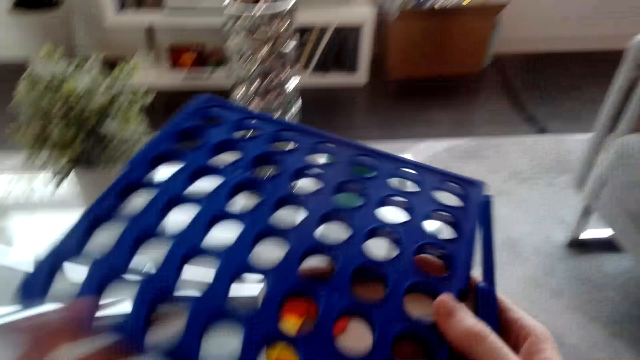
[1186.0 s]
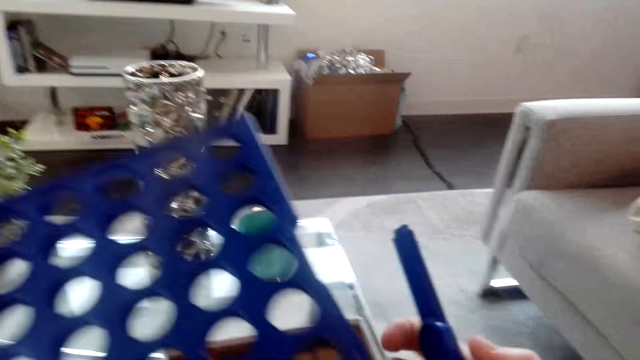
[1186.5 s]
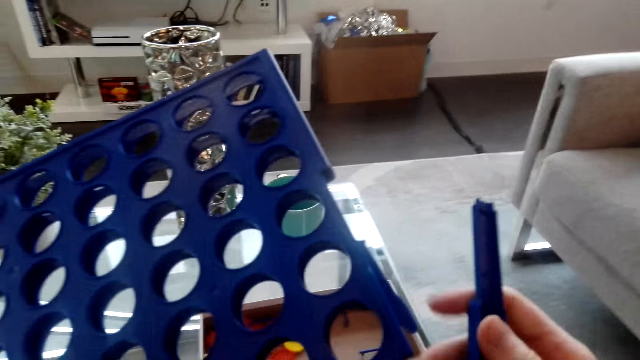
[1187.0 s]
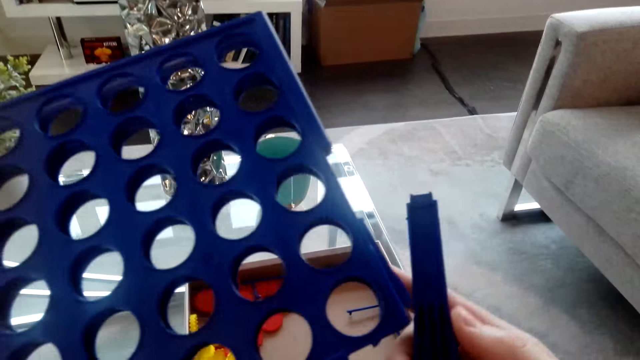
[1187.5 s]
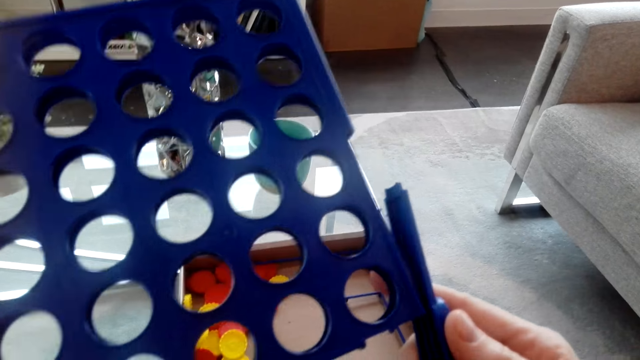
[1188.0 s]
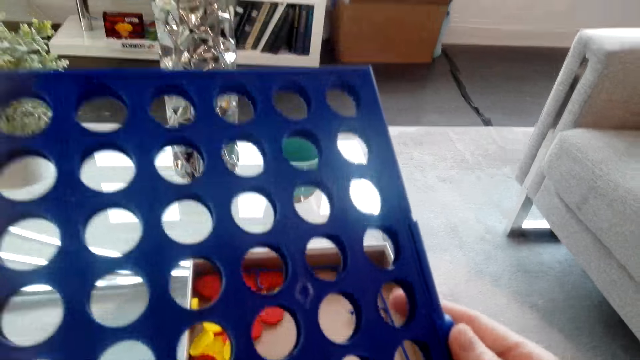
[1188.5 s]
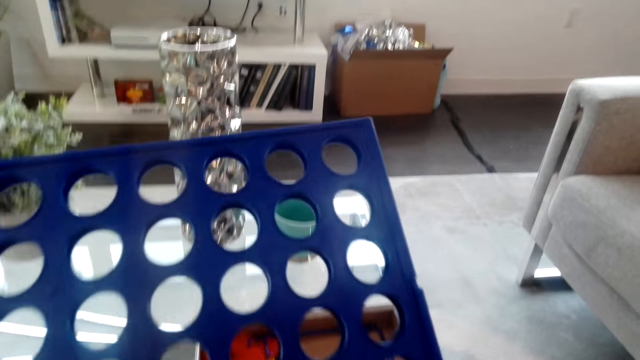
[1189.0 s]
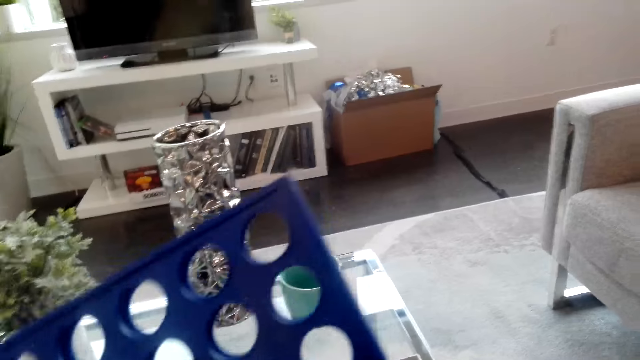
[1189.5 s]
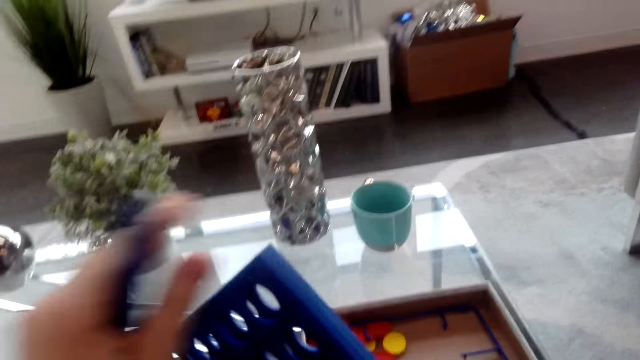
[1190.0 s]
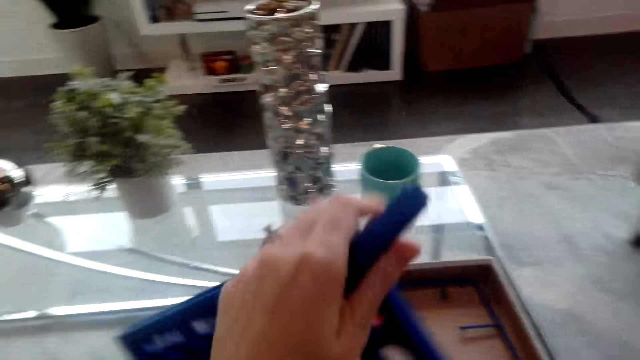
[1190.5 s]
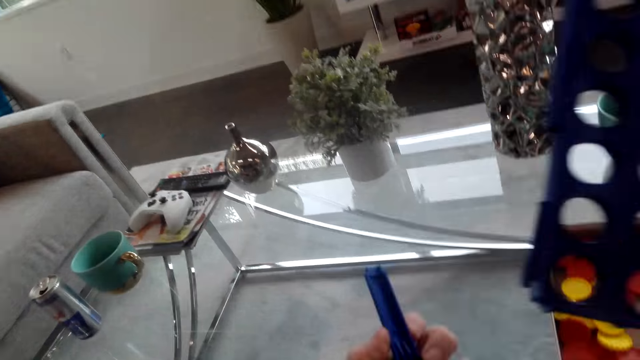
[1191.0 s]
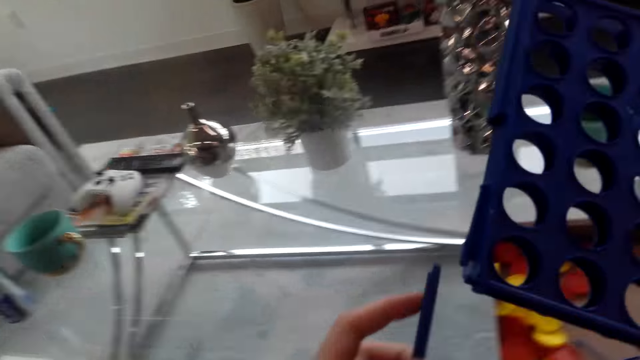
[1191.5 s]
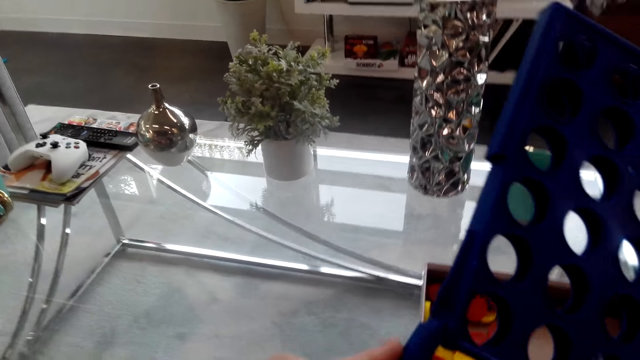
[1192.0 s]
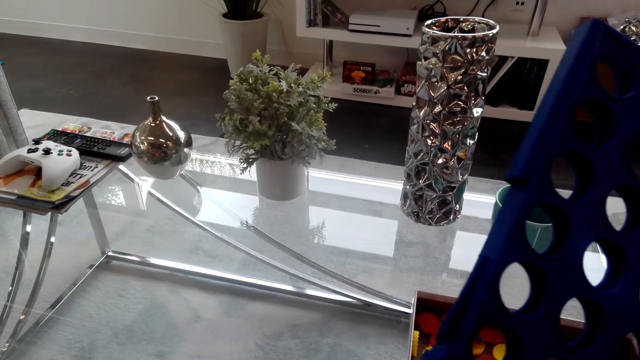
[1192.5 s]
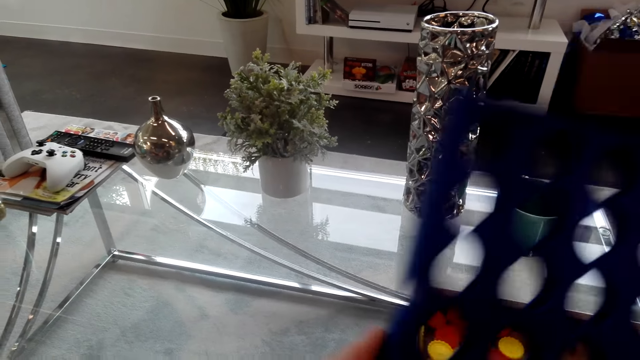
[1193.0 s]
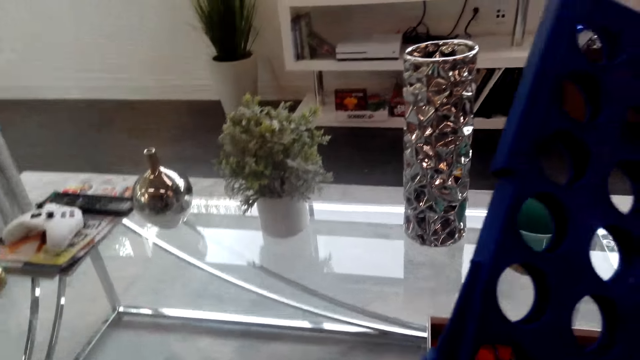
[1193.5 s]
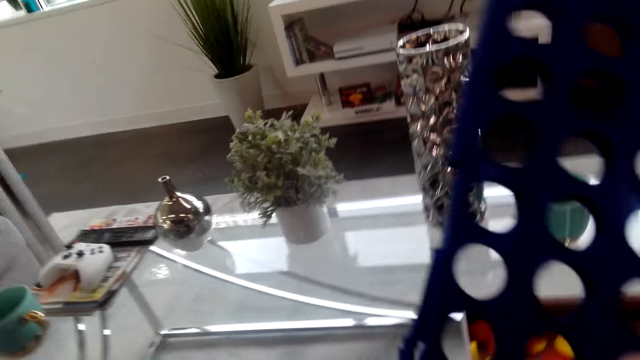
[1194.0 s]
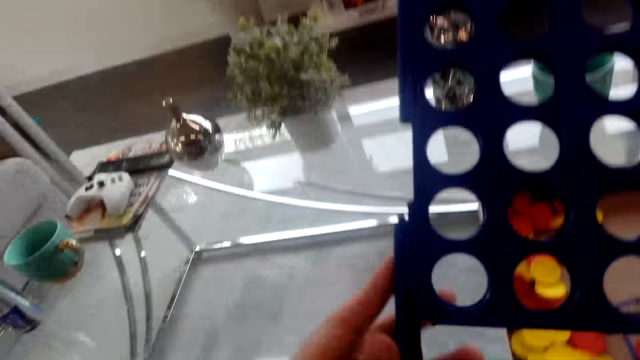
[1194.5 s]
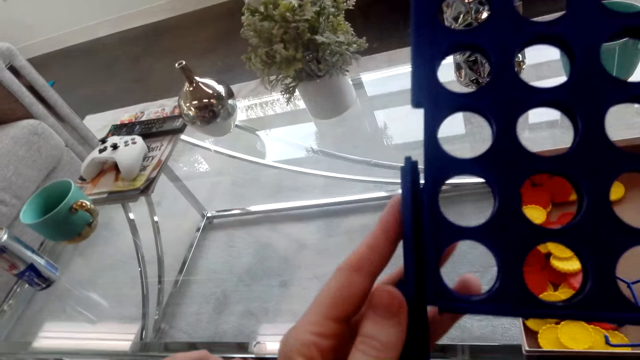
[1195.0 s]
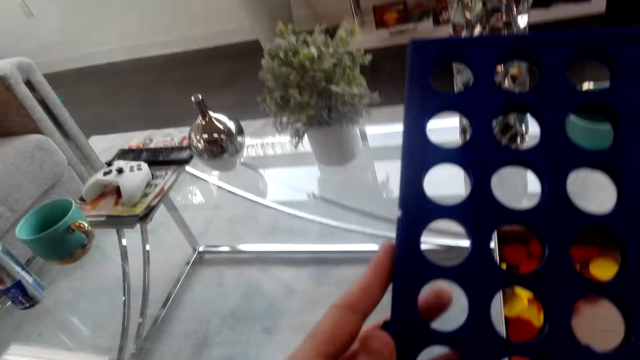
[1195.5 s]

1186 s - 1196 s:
The camera wearer holds the bingo board game with her hands. A person puts console game items on the table. The camera wearer joins the bingo board game with her hands.

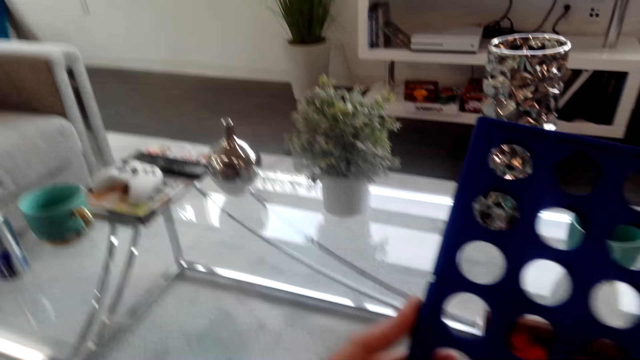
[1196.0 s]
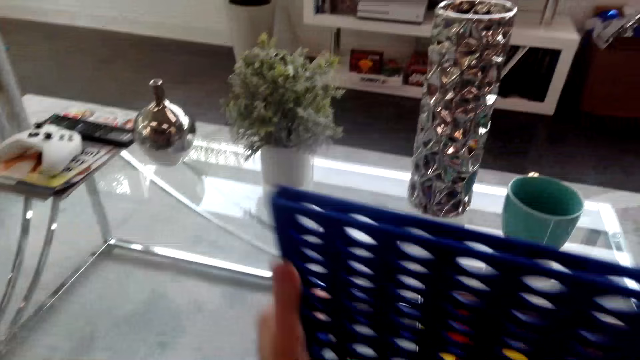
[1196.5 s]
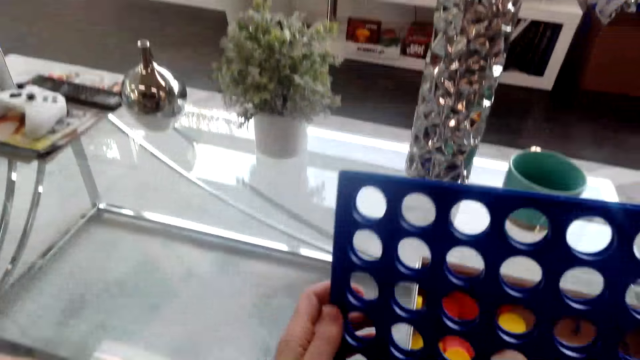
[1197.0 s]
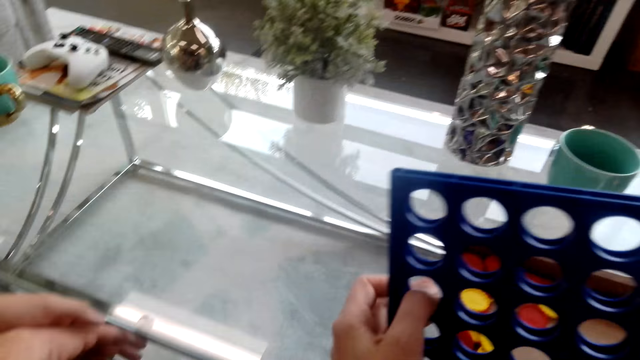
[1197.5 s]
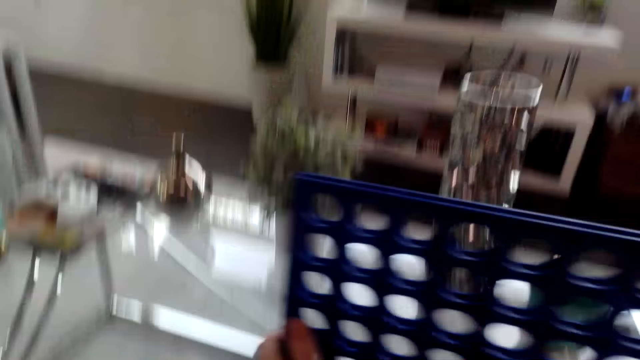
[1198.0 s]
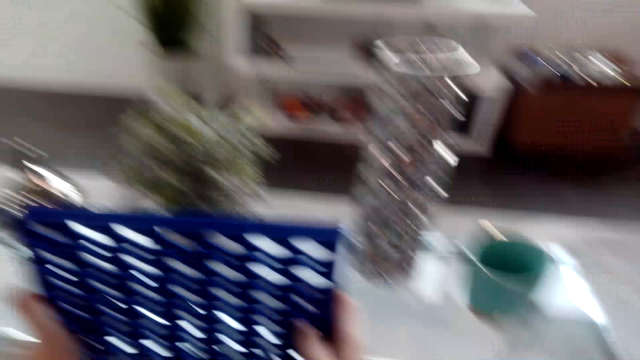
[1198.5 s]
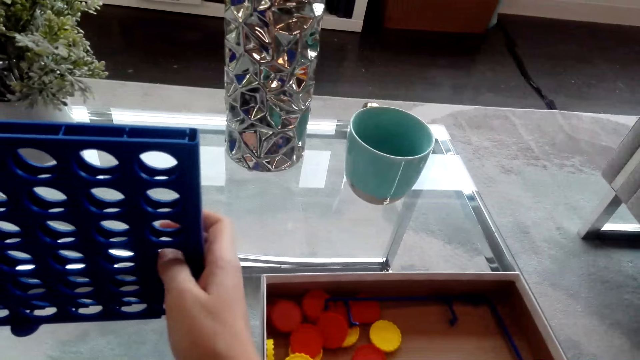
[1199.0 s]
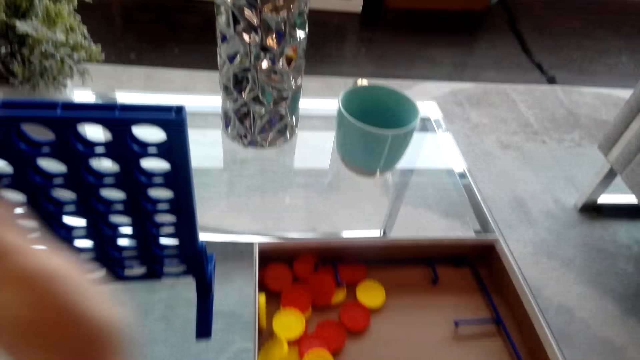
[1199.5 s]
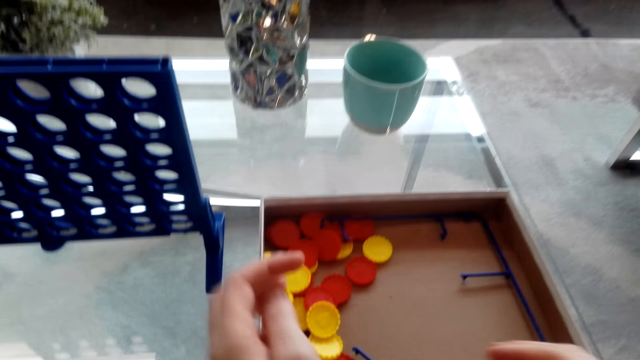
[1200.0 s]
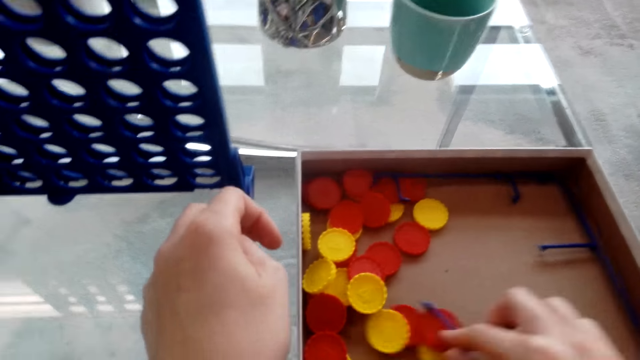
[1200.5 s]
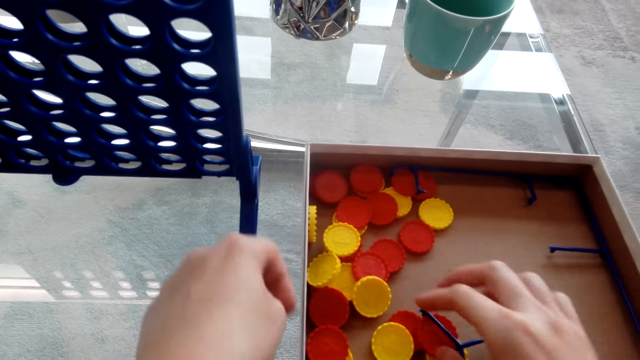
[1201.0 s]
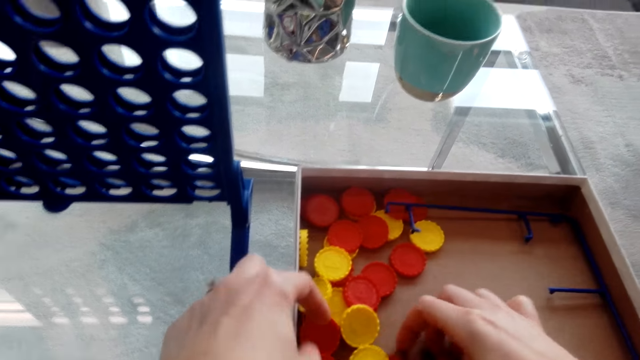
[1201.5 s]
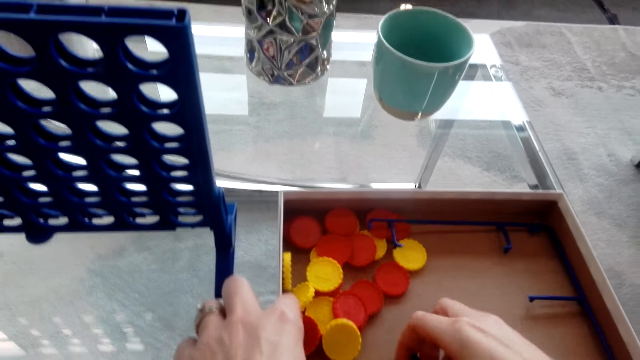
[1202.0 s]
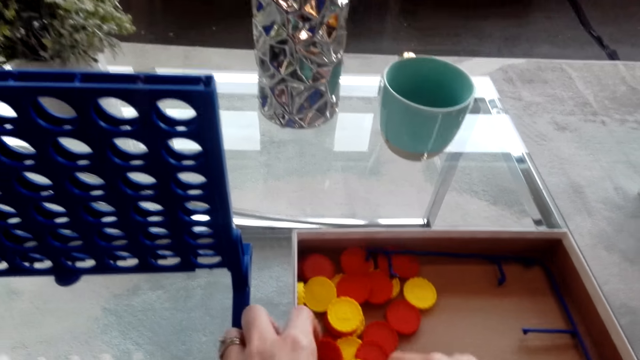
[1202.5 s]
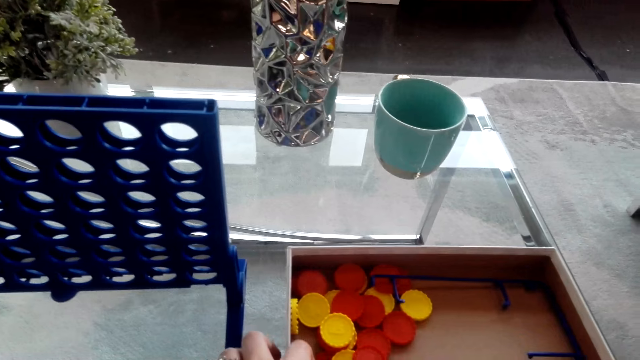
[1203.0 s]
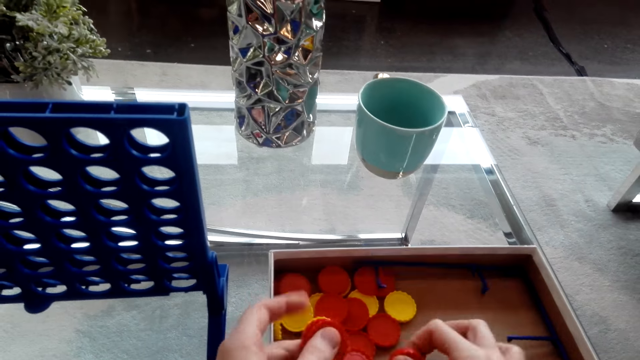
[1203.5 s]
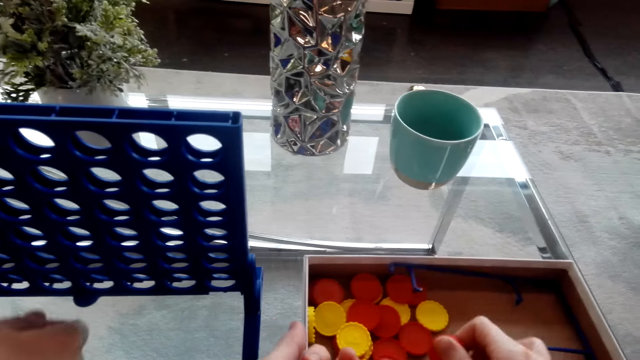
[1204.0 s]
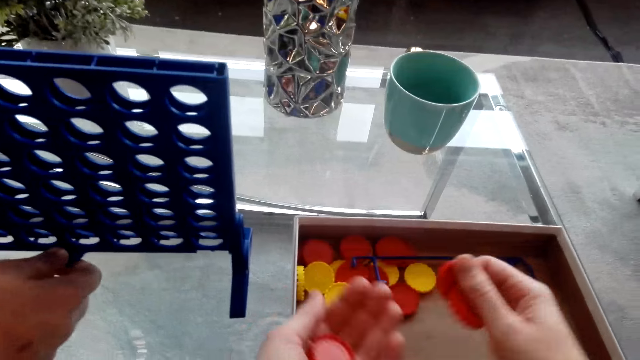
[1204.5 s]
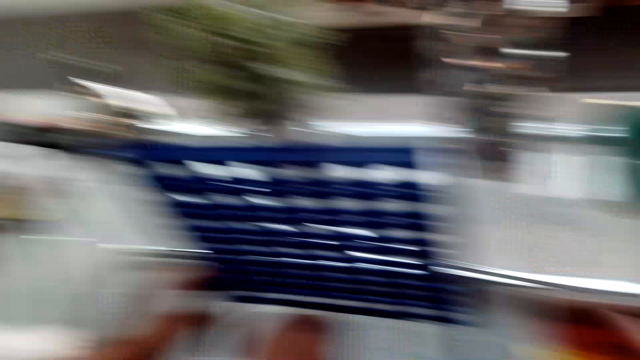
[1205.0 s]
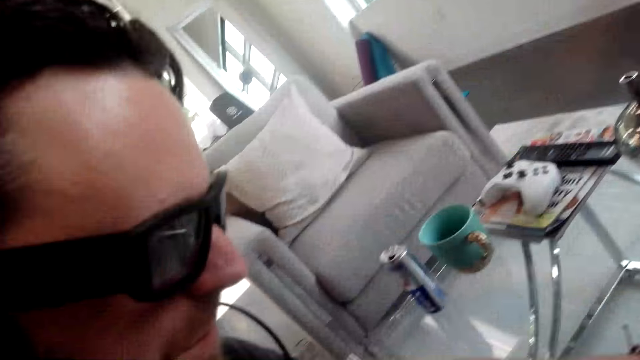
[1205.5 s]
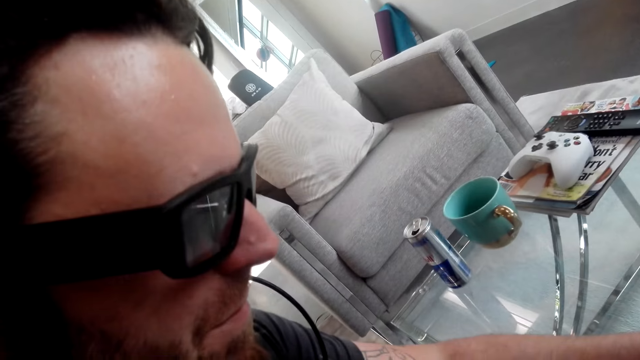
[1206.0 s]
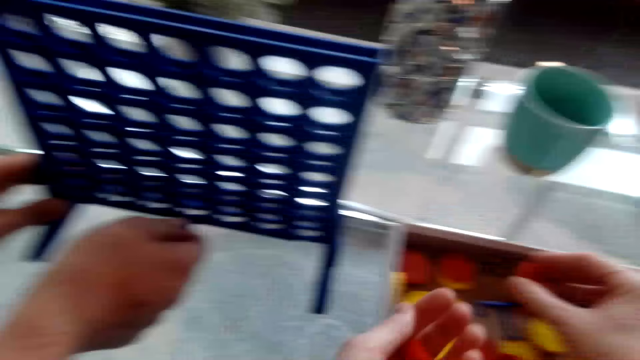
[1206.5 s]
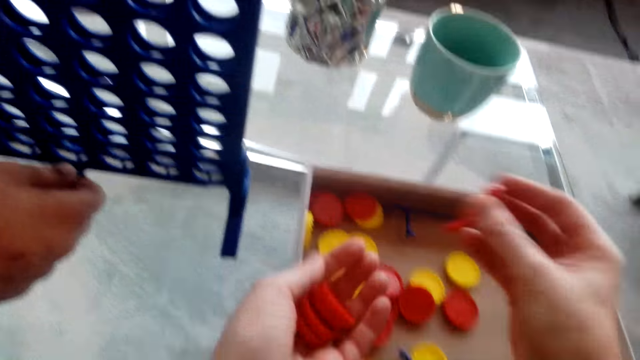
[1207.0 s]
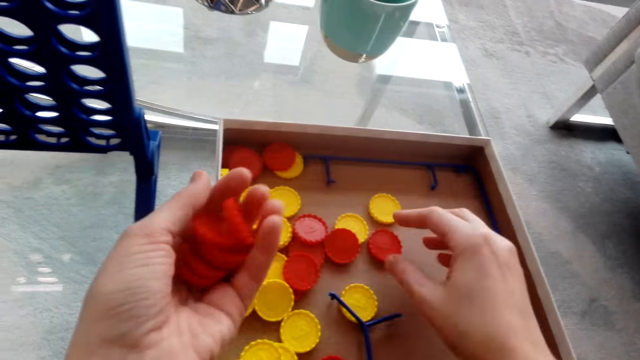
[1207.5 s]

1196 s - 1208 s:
The camera wearer puts the bingo board game on the table. They converse with a person. They pick the red plastic chips on the bingo board game box. The person takes candyland from the box.
